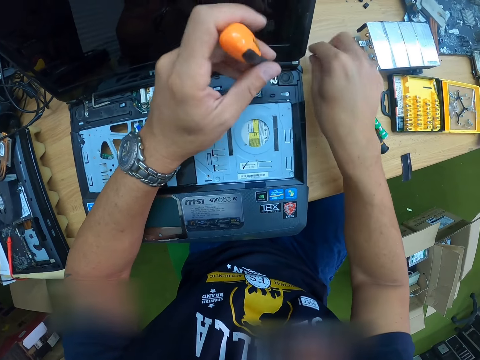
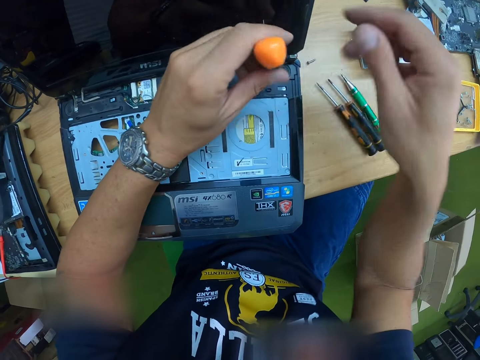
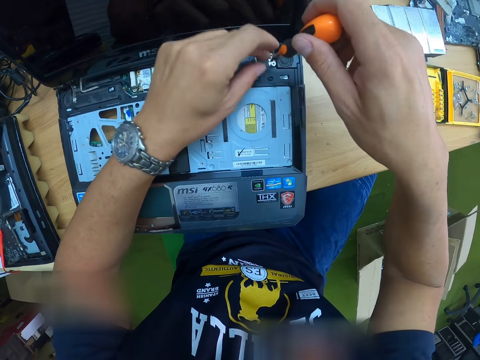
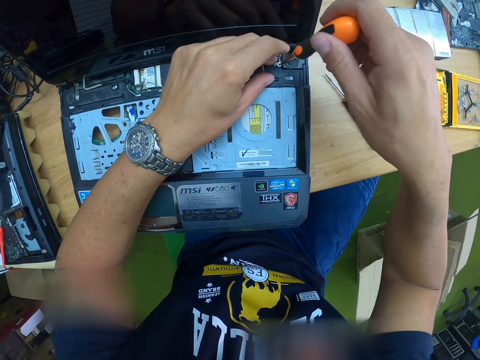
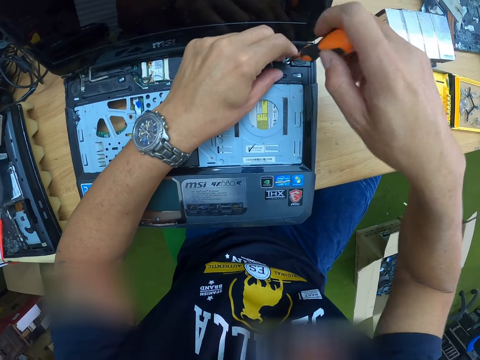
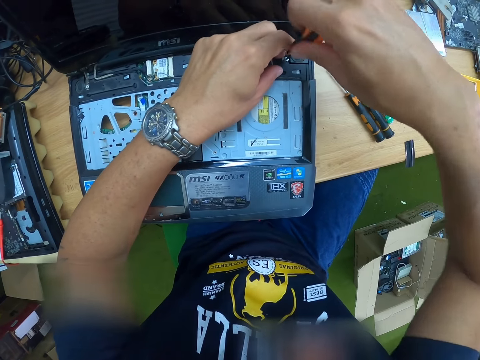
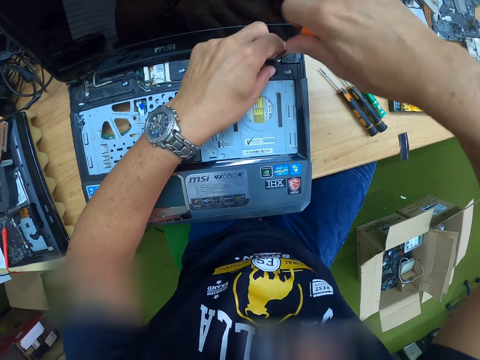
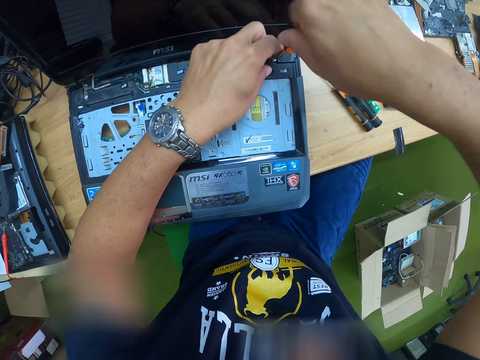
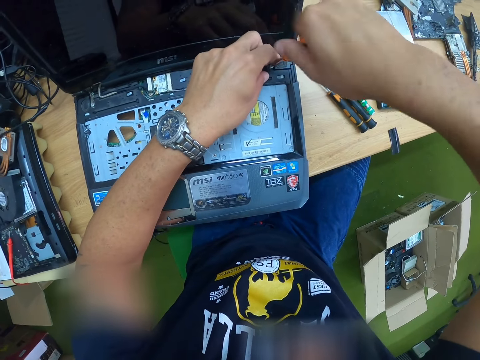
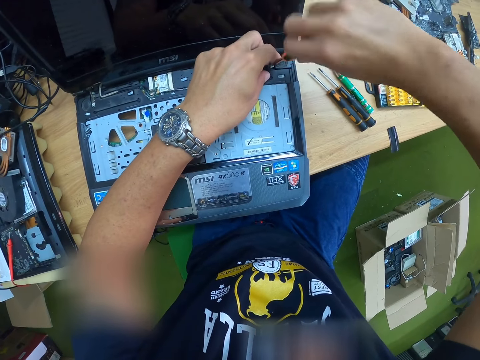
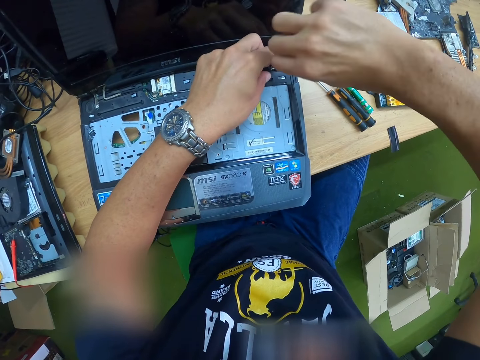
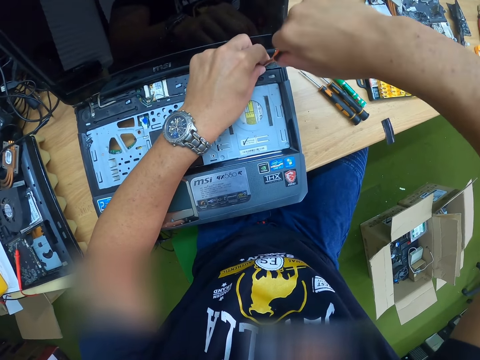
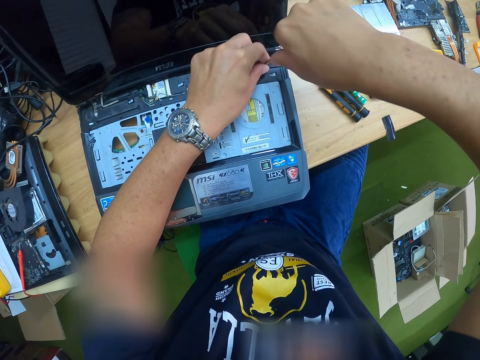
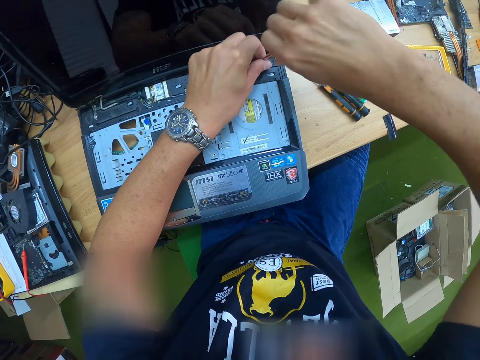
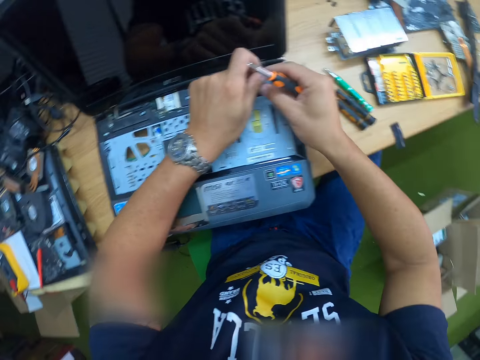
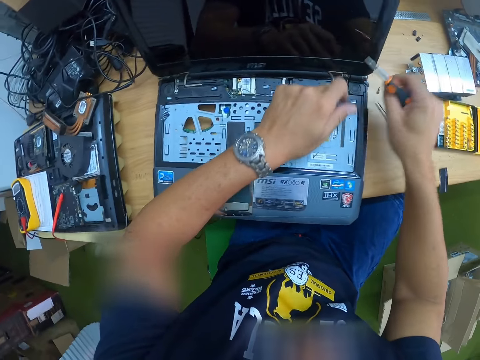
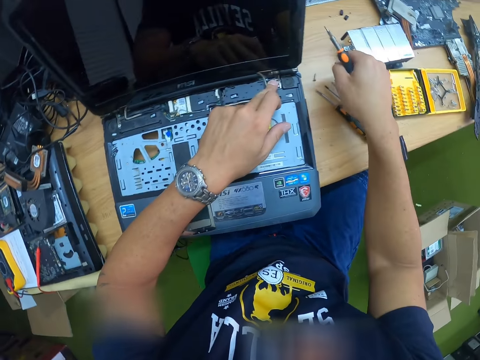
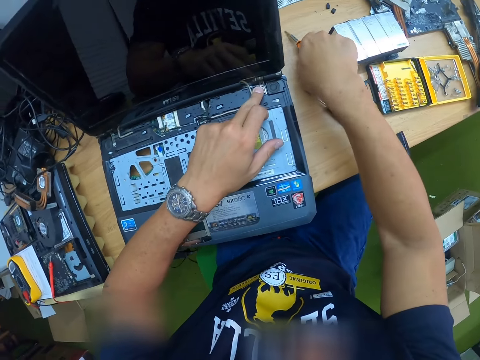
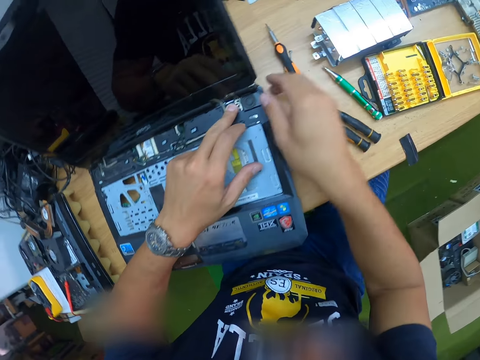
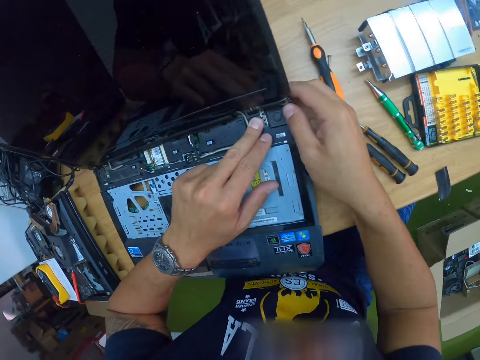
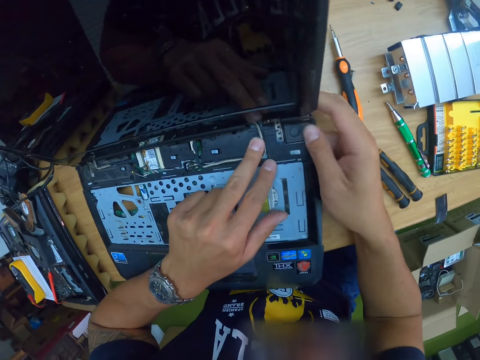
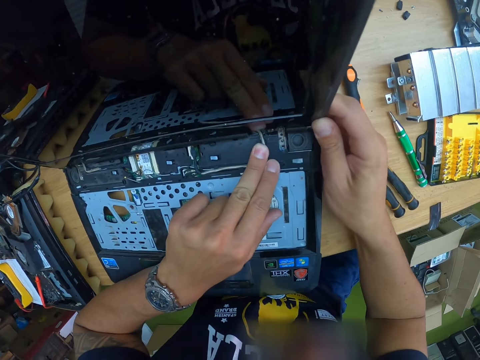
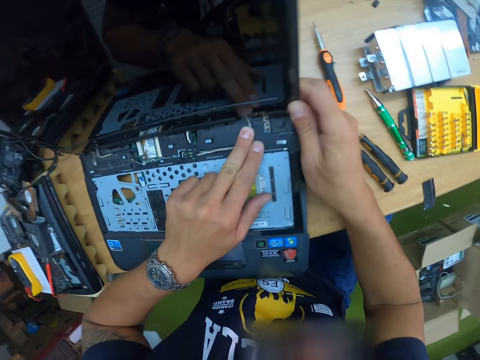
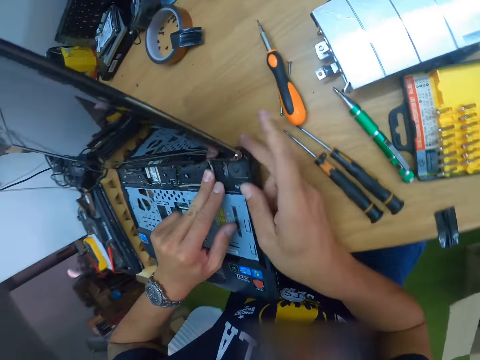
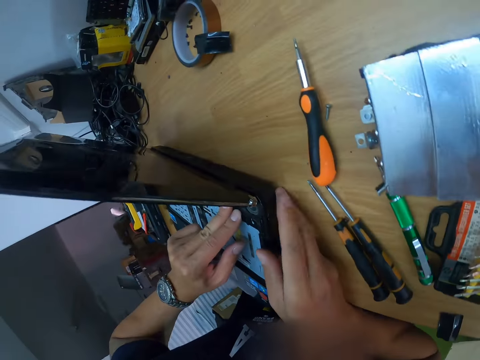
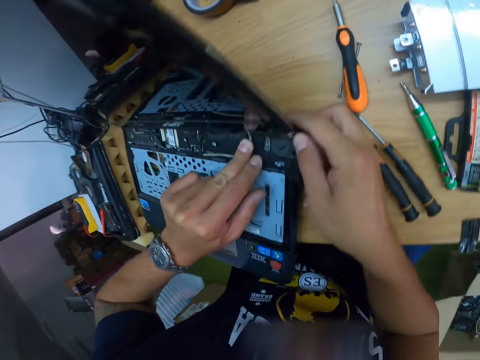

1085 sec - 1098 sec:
The camera wearer drops a screw on the table with his right hand. He takes a screw. He adjusts the screw. He takes a screw. He drops the screw on the table with his right hand. He drops the screwdriver on the table with his right hand. He adjusts the laptop hinges.

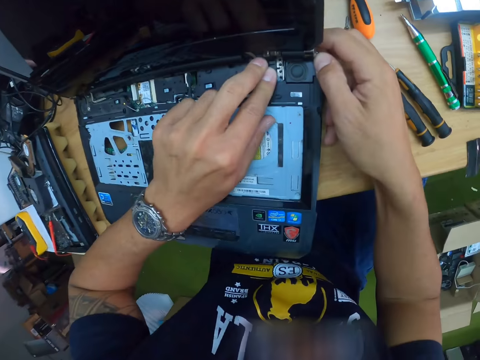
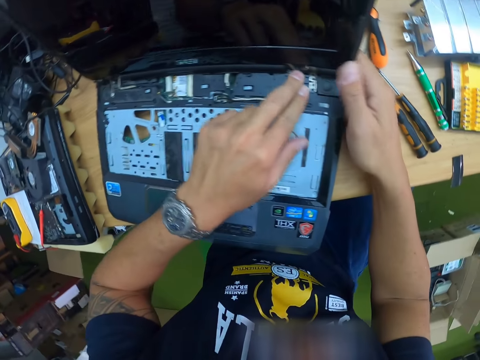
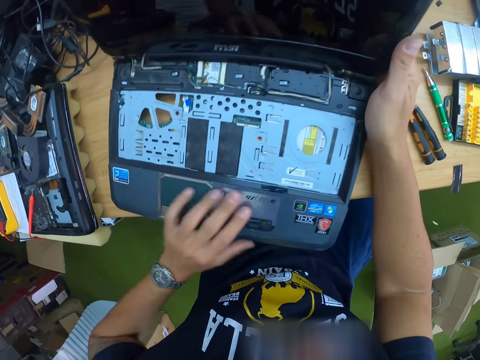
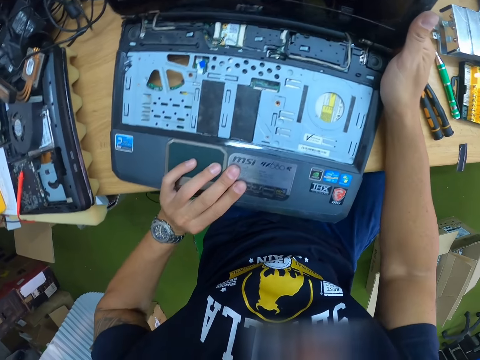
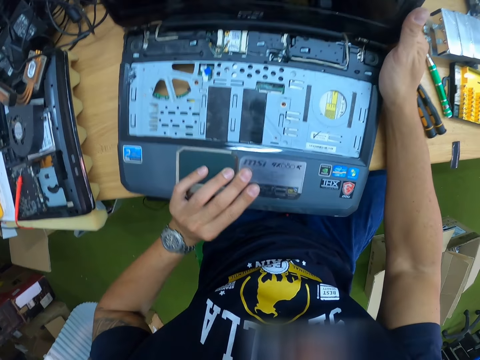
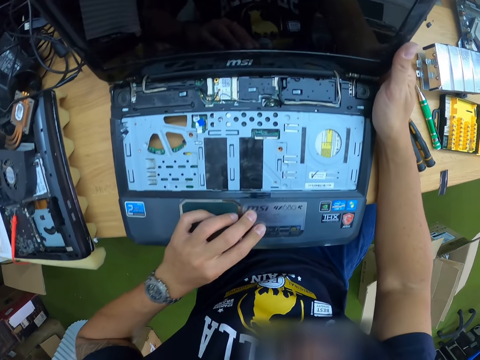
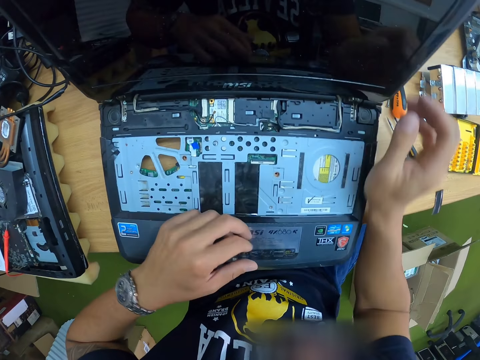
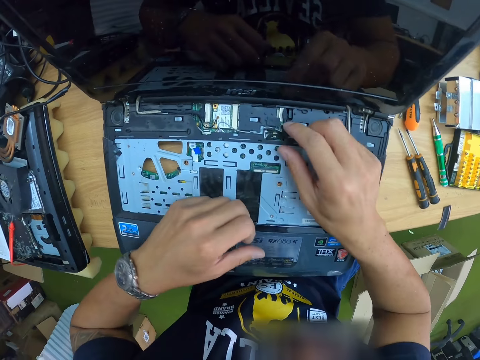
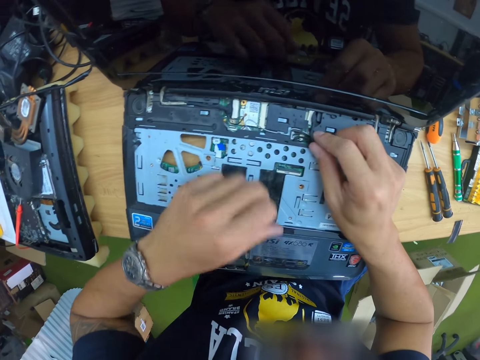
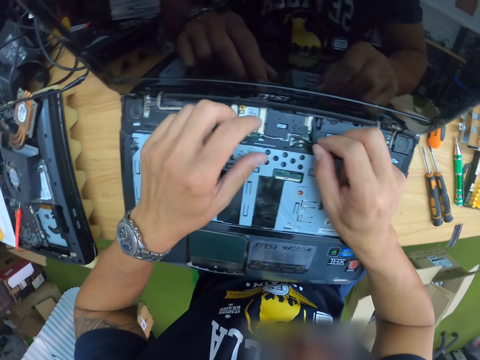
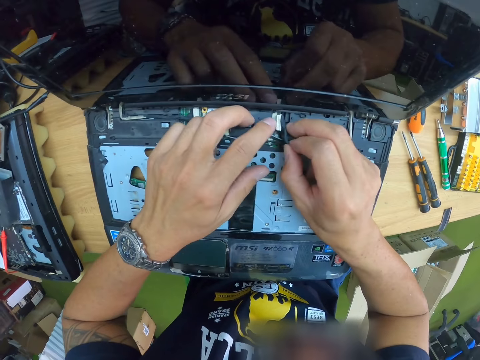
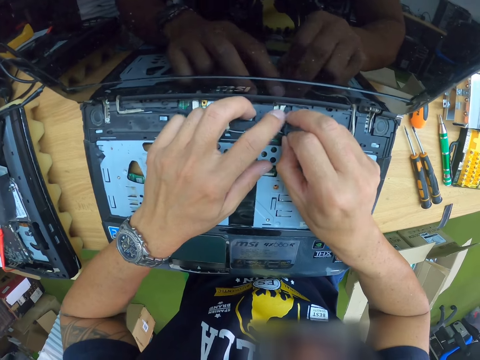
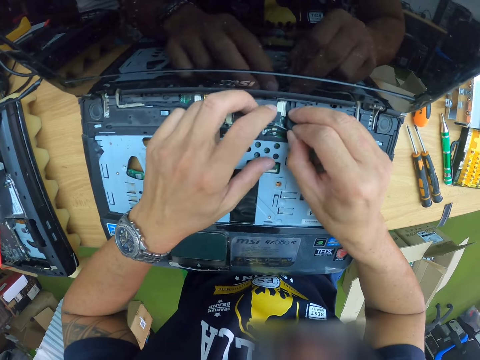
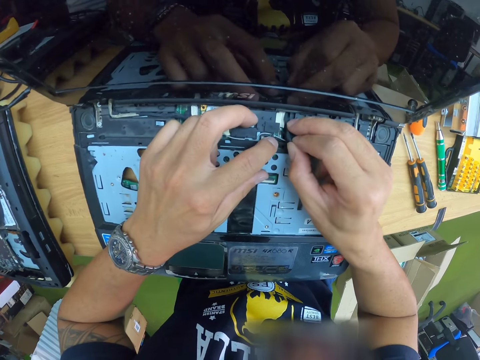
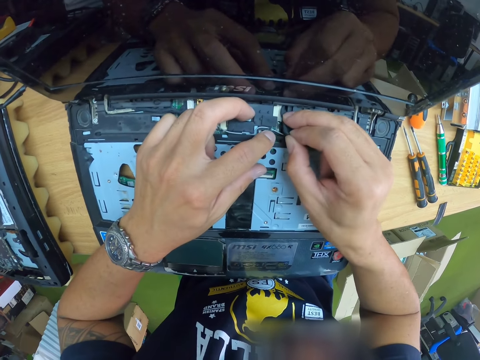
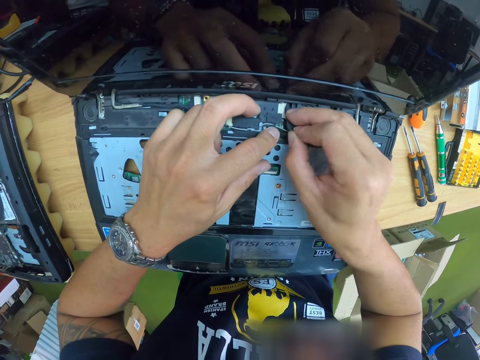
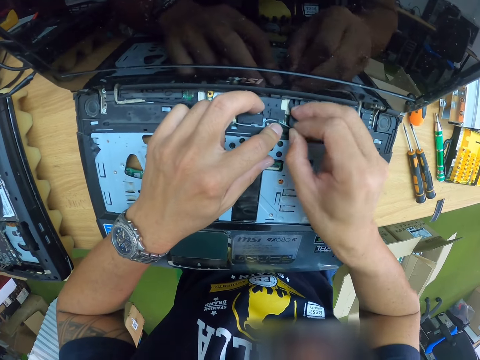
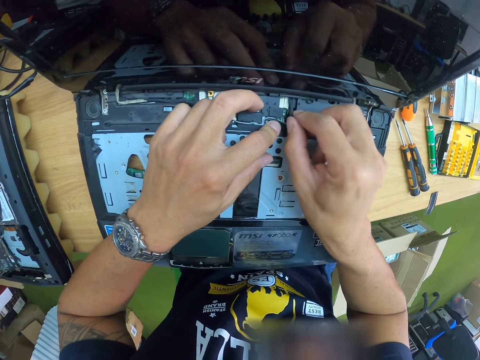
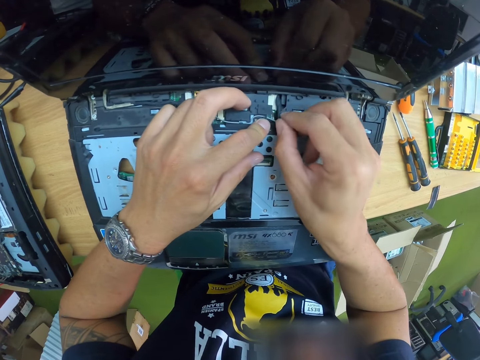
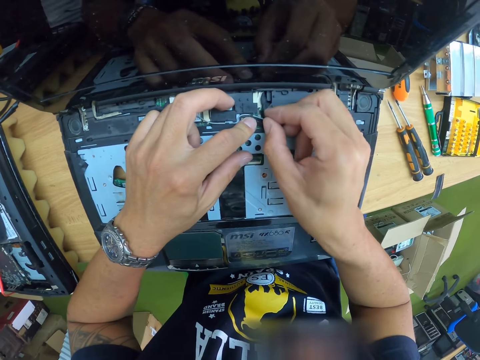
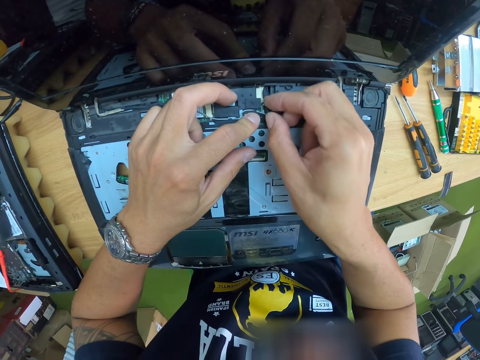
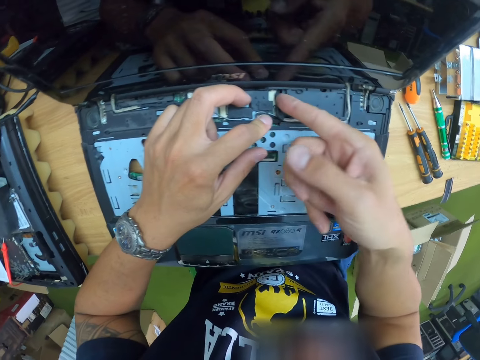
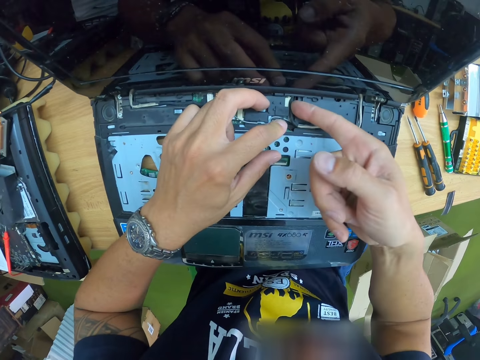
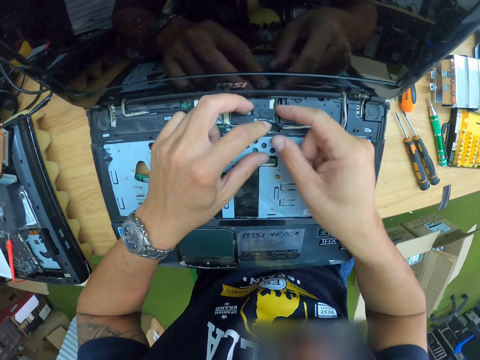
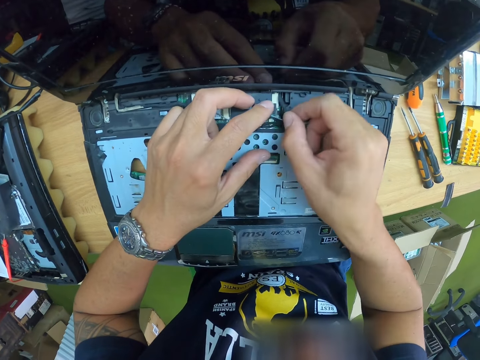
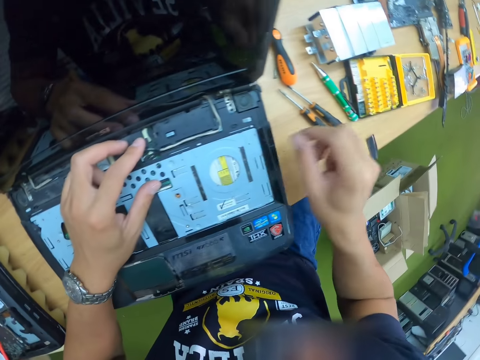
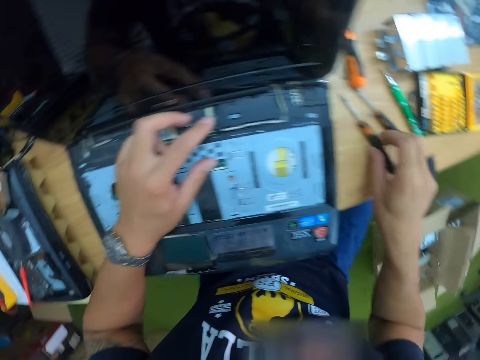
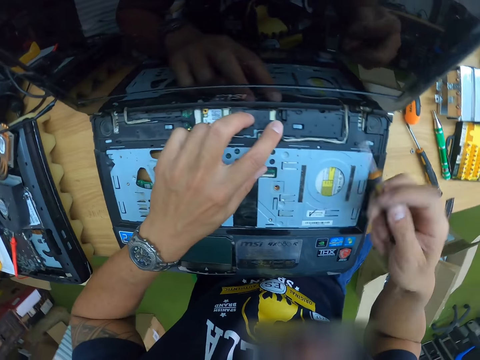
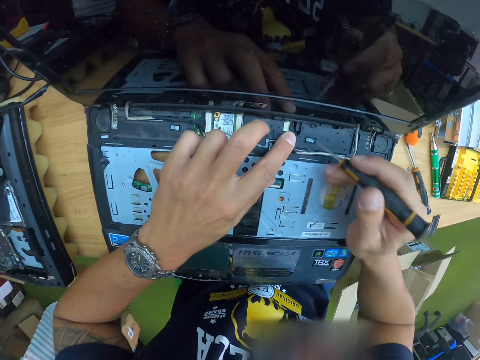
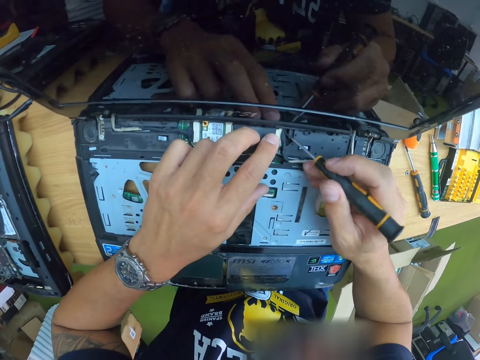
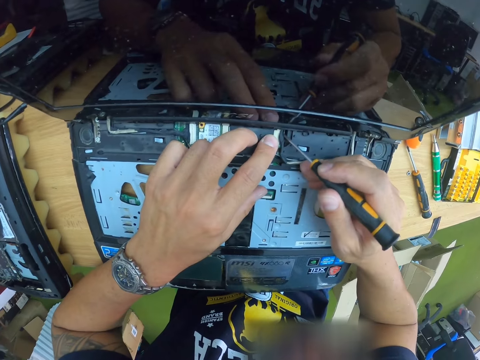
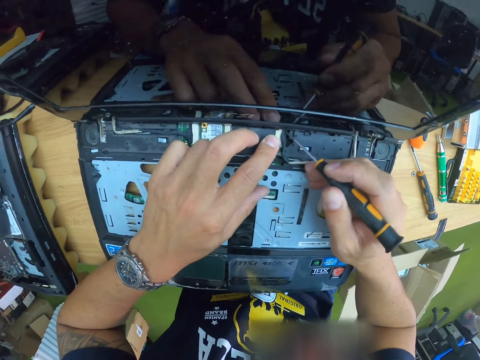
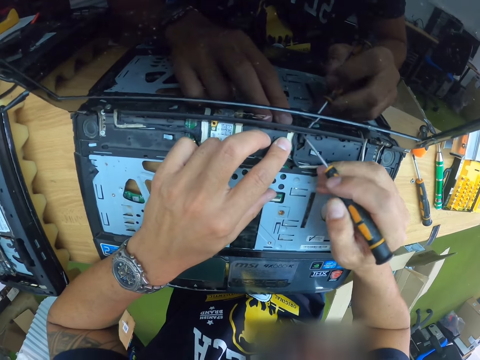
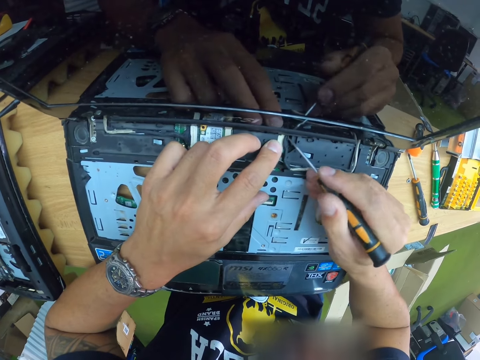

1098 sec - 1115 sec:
The camera wearer moves the laptop on the desk. He picks at a compartment in the laptop with his right hand. He pulls a wire. He picks up a screwdriver from the table with his right hand. He adjusts parts in the laptop with the screwdriver in his right hand.
